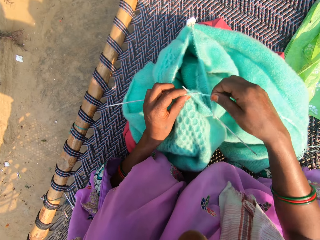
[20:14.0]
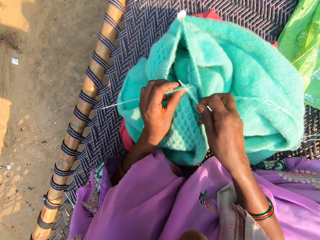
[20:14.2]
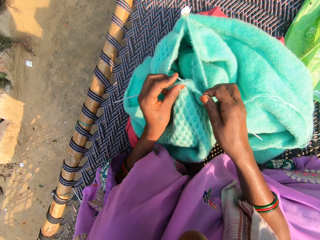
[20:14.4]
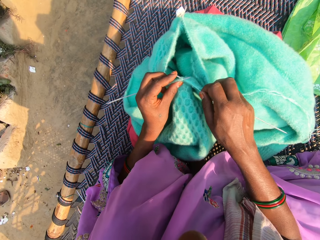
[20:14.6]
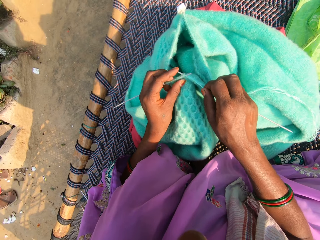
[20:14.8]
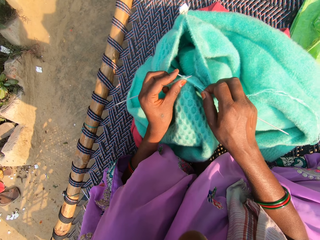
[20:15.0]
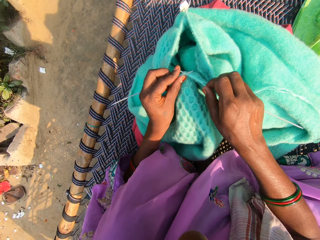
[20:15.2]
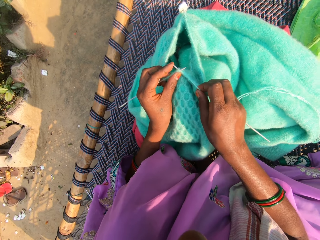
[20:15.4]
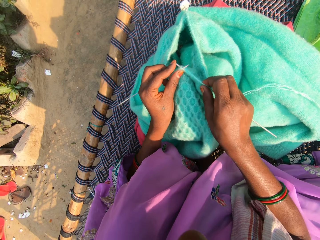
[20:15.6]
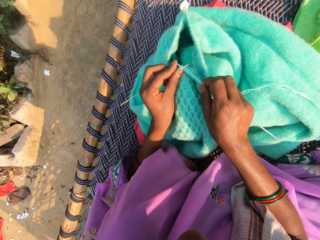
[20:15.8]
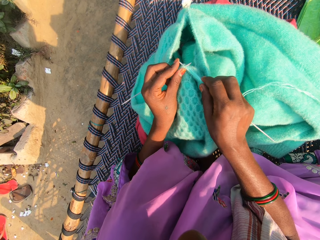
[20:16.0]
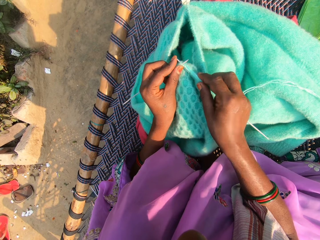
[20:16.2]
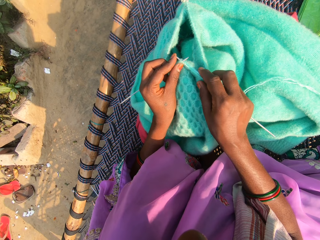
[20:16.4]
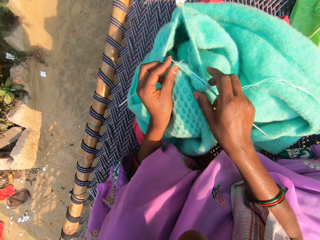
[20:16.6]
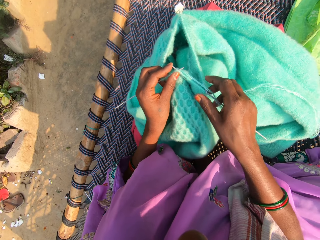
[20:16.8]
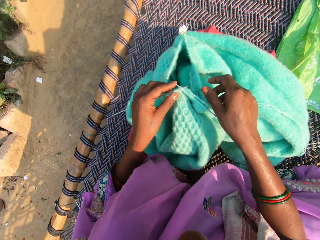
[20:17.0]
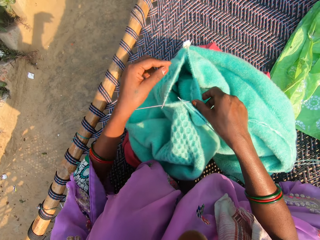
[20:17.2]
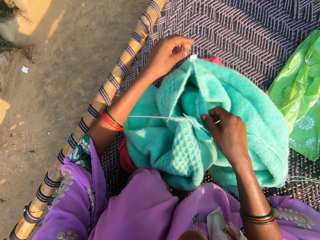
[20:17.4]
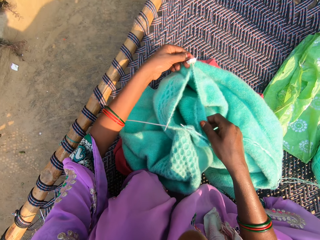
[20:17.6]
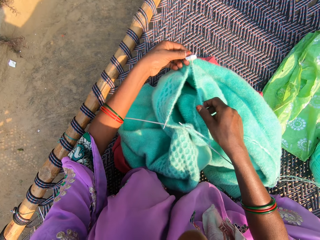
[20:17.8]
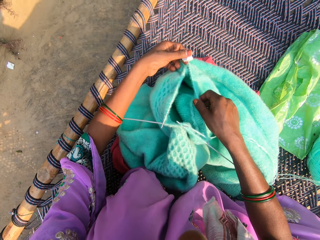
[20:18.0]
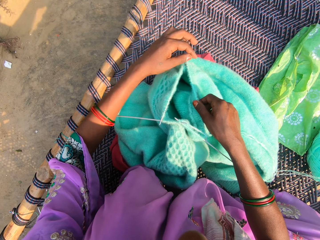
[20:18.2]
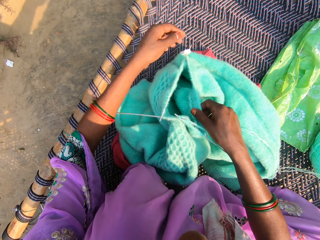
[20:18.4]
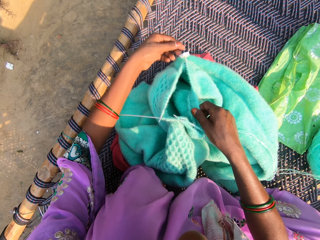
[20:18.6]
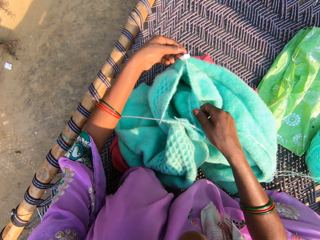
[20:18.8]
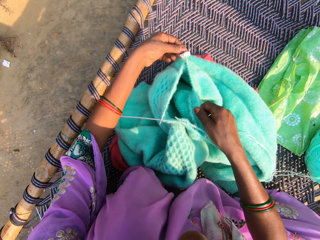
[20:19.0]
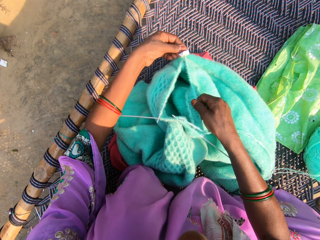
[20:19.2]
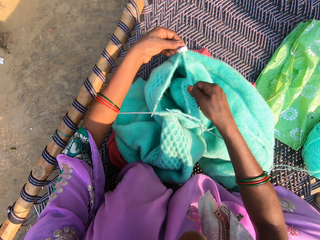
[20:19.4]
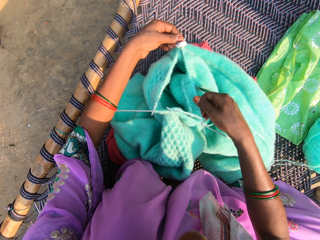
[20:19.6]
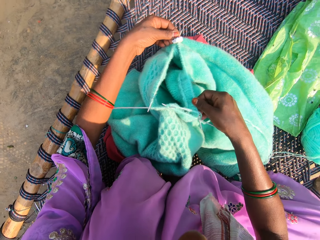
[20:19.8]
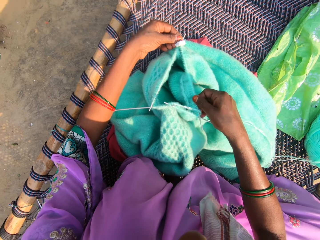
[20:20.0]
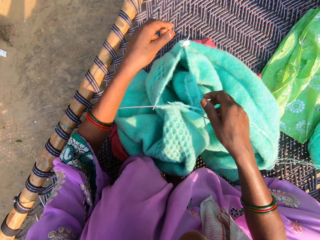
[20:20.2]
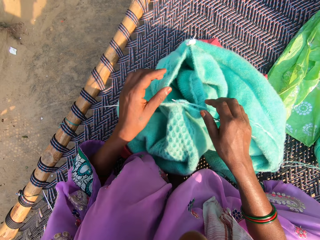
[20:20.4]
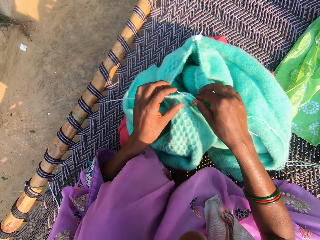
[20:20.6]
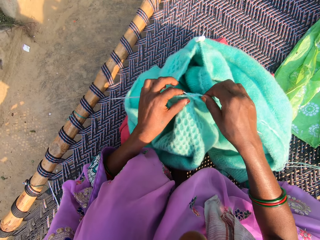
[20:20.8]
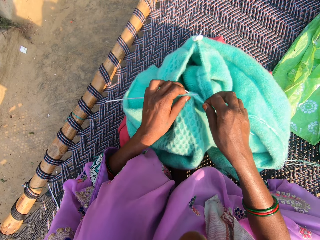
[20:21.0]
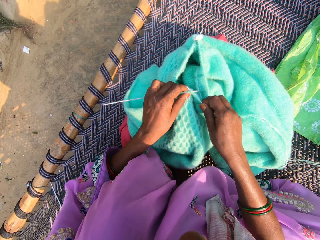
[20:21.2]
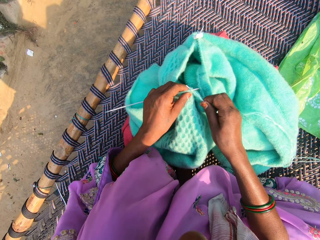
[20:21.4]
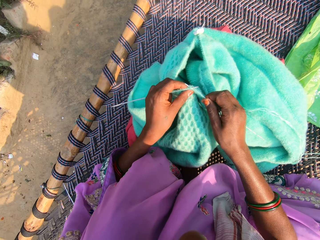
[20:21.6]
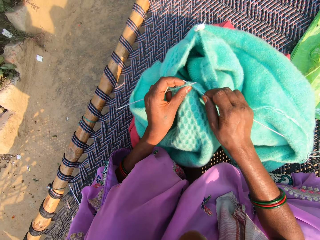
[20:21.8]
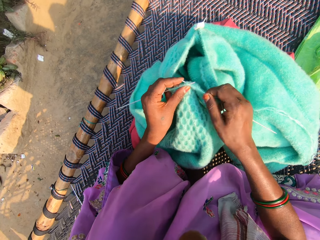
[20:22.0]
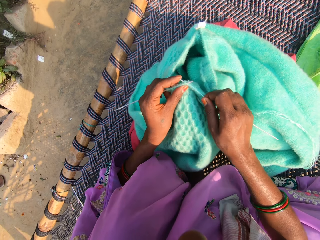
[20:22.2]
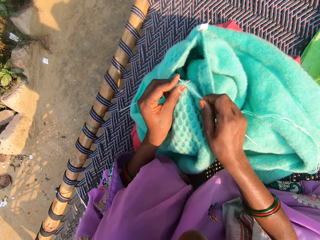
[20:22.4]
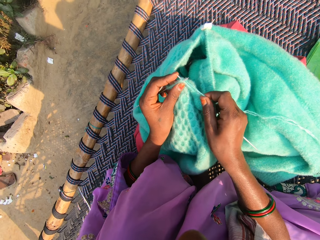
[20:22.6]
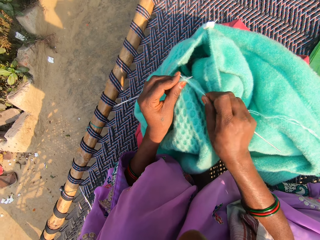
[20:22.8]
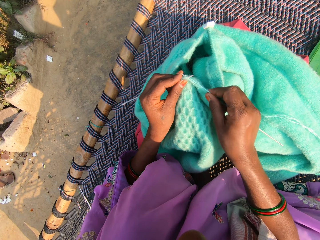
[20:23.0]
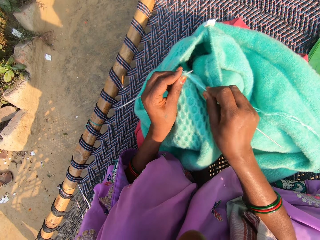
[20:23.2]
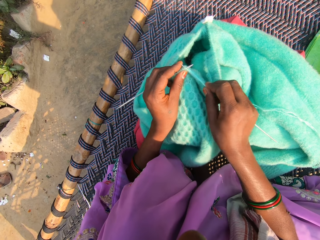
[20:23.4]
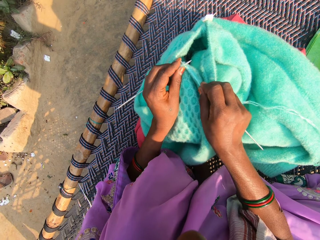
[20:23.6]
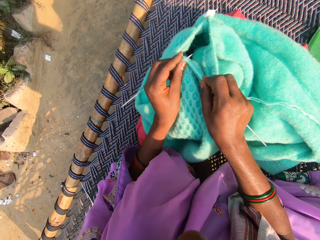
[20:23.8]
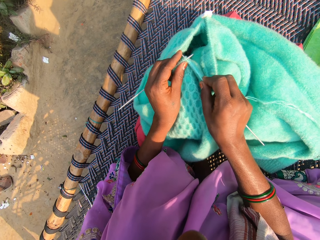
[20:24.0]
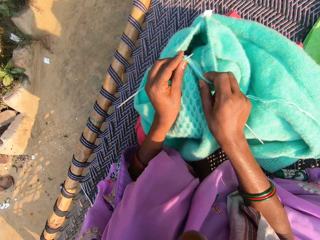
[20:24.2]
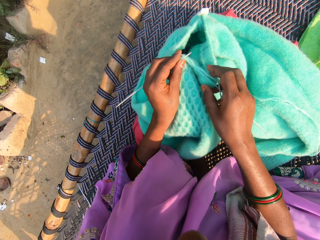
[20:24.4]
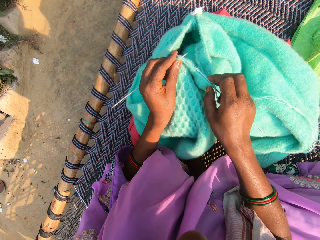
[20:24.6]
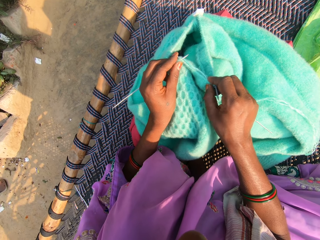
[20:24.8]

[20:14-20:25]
The camera wearer folds a thread on a needle. They push the thread and hold the needle.

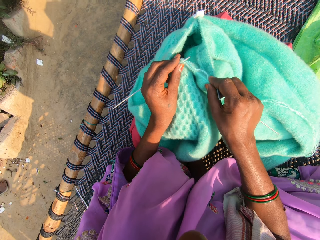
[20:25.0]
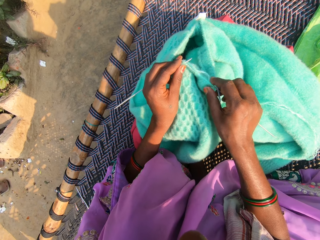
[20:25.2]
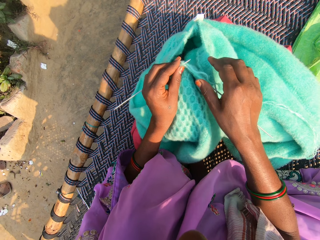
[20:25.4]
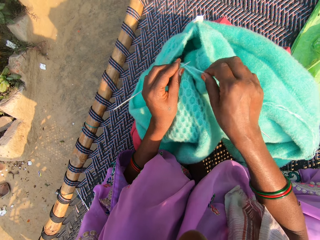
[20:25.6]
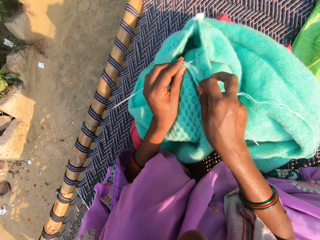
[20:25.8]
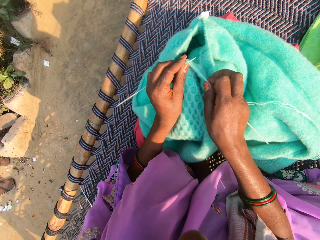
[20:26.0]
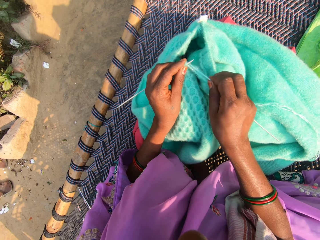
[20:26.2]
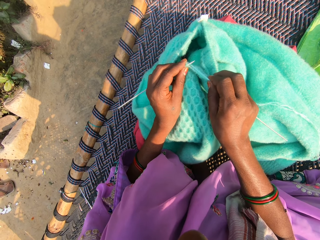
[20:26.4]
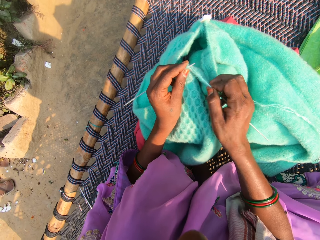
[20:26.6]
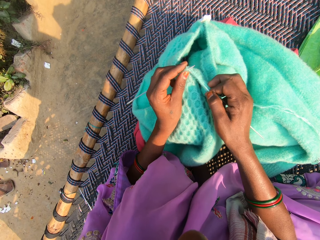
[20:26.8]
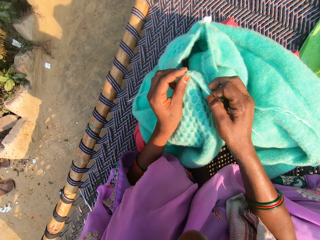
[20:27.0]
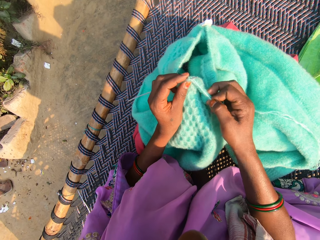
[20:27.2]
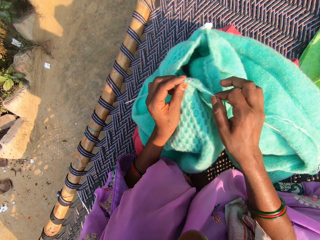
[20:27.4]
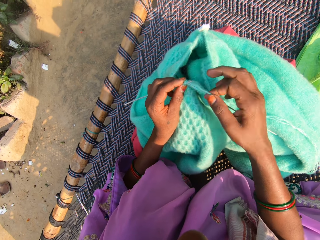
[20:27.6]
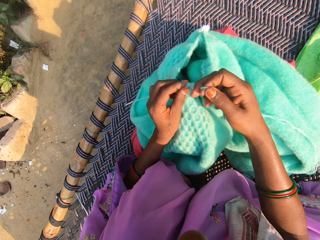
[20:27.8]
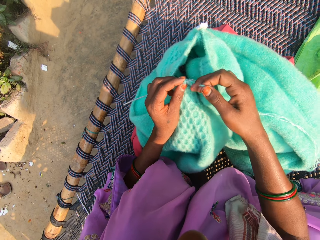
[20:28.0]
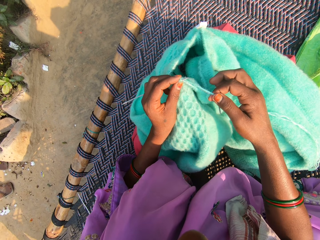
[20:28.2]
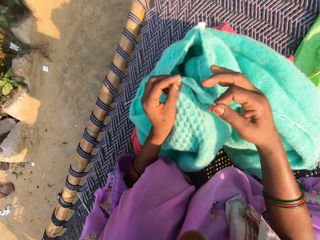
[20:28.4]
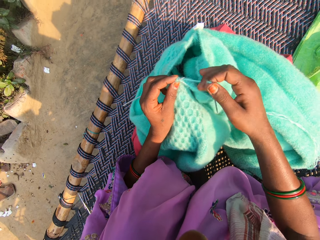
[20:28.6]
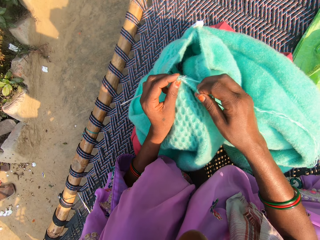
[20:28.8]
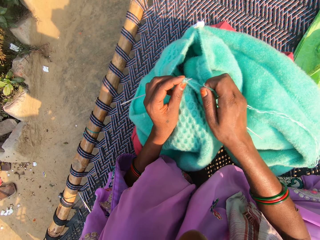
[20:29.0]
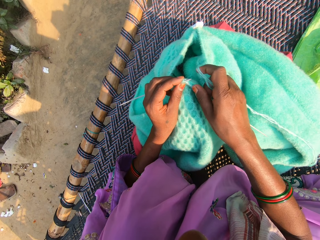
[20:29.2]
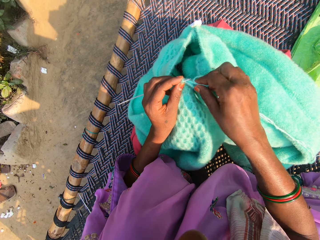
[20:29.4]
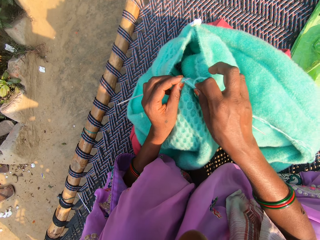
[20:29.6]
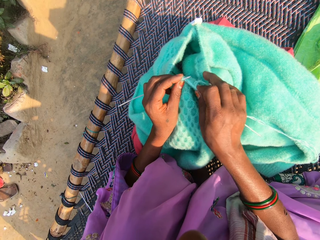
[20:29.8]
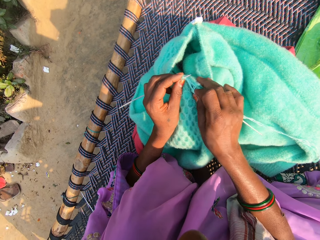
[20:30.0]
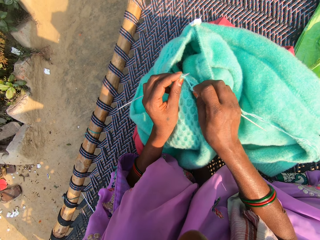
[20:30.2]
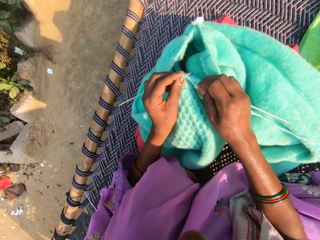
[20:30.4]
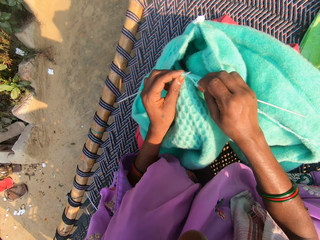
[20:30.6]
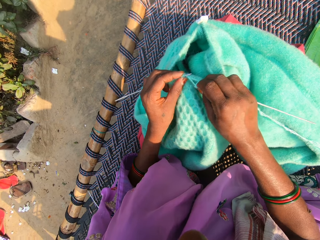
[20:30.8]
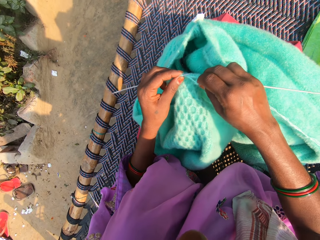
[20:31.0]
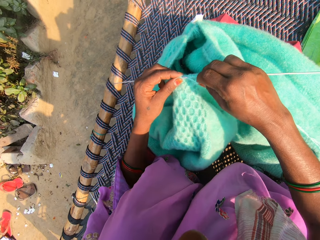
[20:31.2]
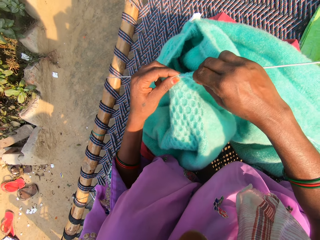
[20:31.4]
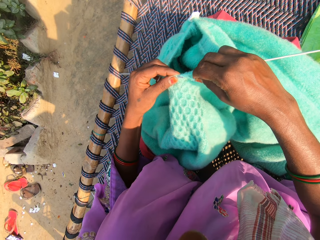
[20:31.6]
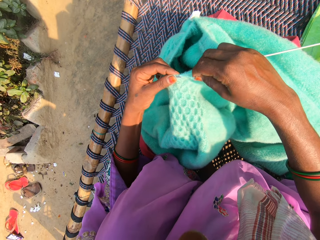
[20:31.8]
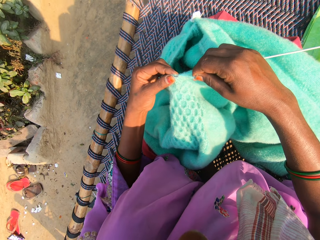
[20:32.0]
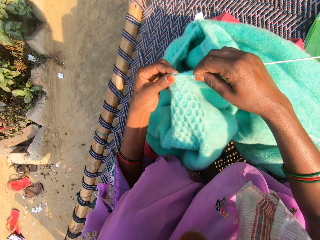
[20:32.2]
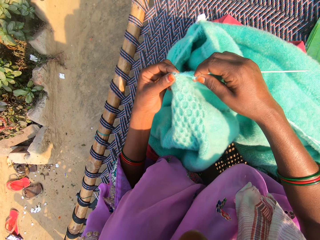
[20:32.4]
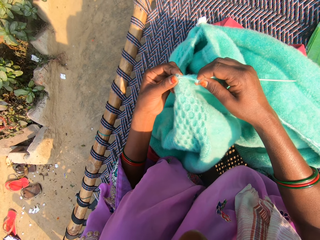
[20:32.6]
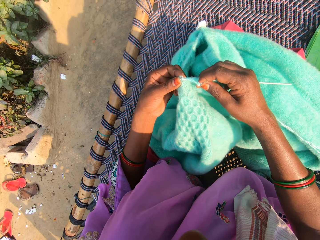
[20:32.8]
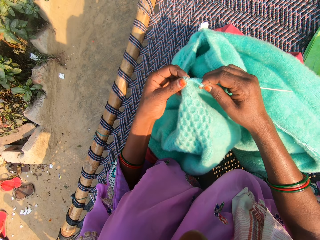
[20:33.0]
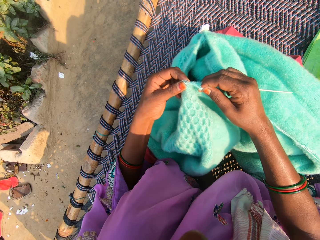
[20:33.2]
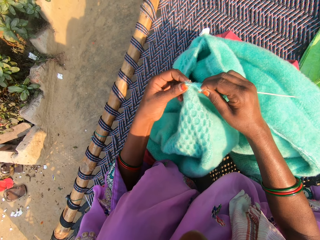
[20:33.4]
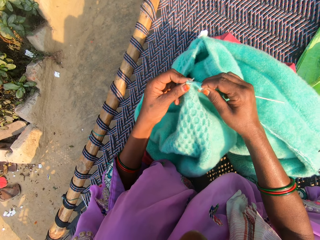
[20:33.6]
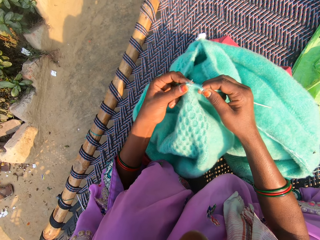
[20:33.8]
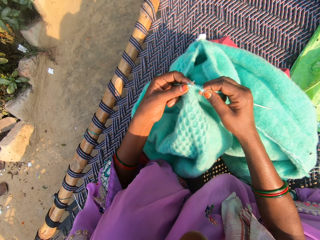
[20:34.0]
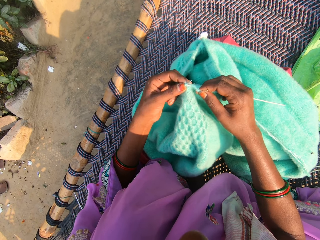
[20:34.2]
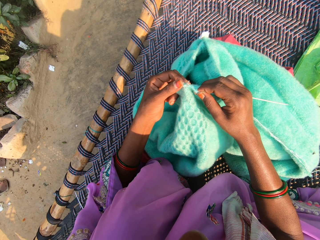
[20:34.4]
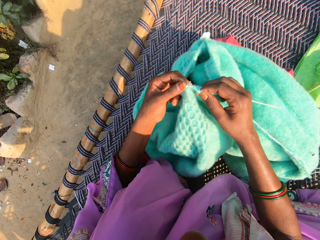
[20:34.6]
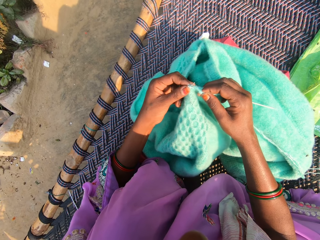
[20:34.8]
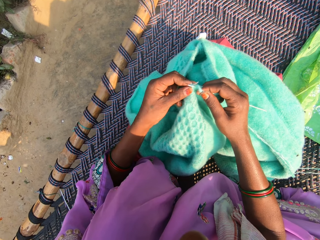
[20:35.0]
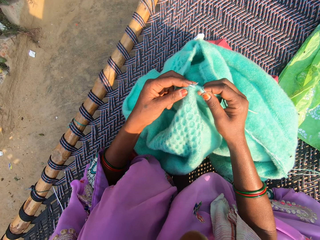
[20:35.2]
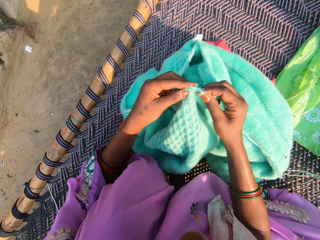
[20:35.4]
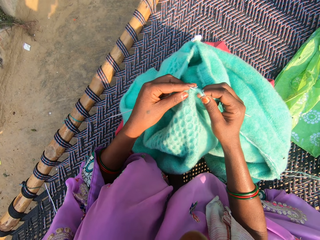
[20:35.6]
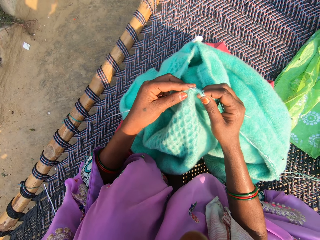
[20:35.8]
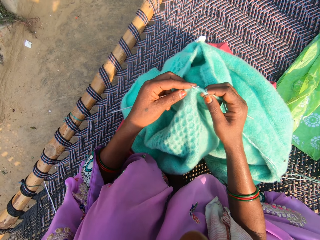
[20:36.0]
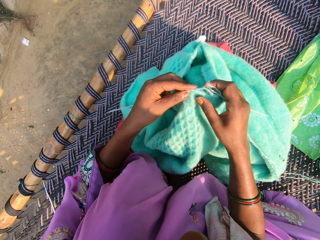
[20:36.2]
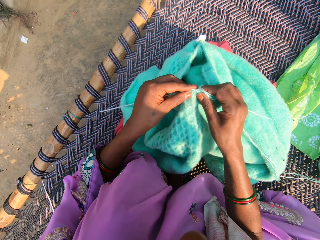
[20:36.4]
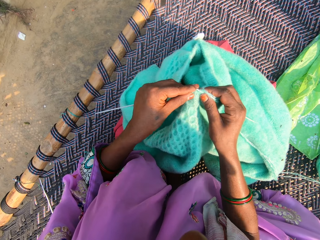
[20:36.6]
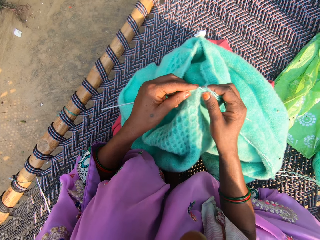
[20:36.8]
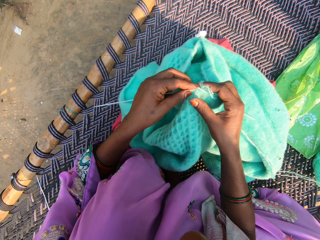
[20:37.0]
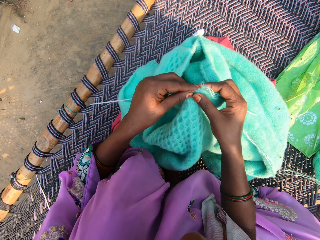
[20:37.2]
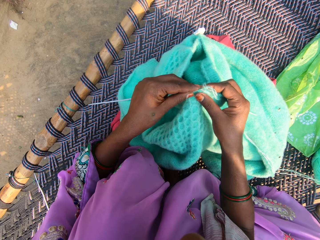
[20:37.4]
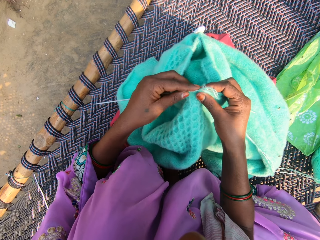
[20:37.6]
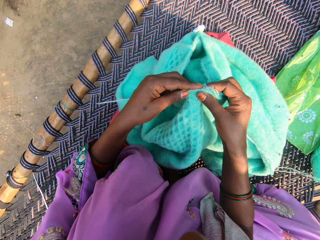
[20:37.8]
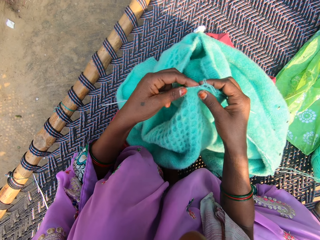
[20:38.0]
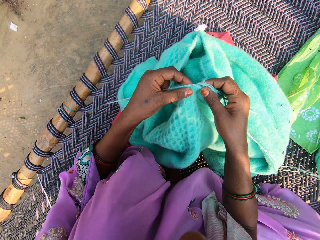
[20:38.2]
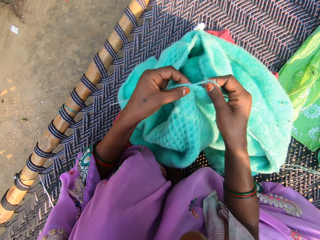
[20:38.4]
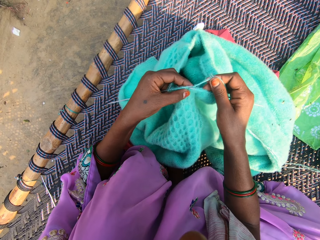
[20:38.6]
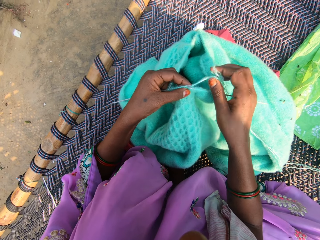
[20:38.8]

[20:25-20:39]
The camera wearer holds a thread. They fold the thread. They knit using a needle. They knit using the needle again.
